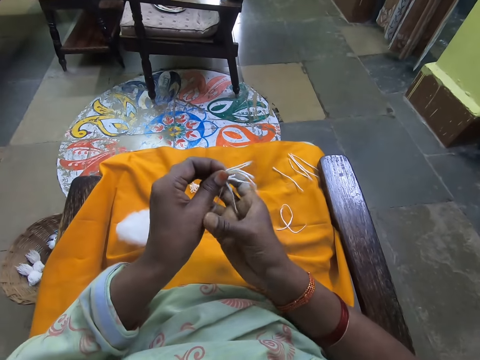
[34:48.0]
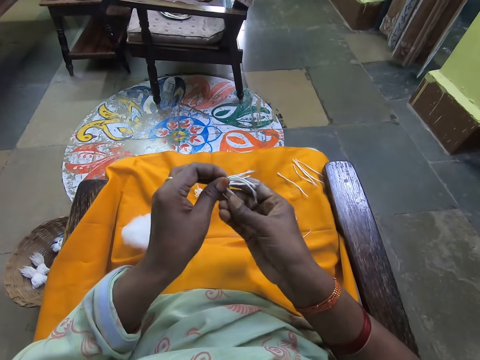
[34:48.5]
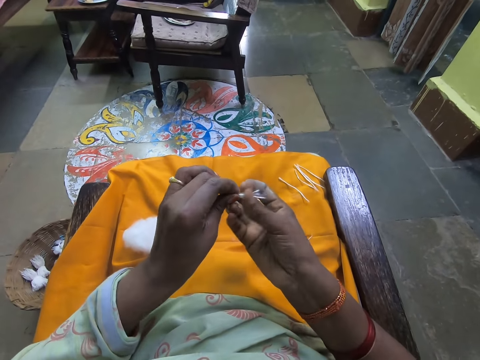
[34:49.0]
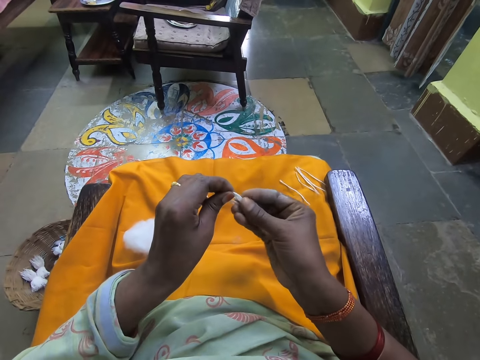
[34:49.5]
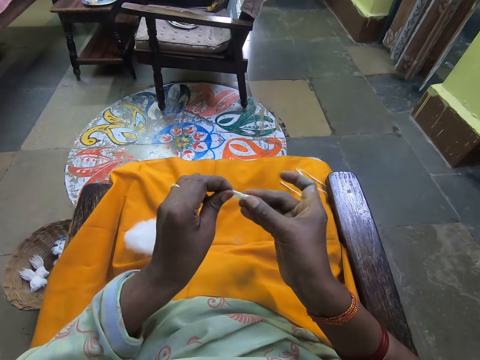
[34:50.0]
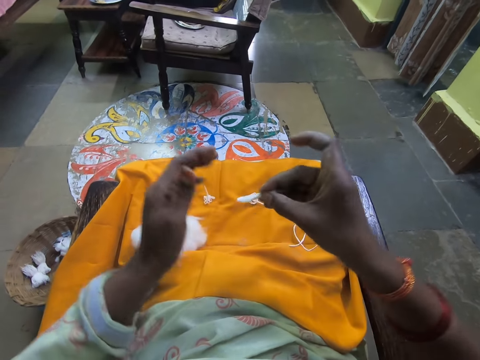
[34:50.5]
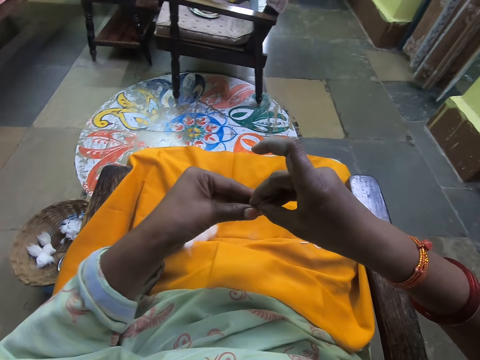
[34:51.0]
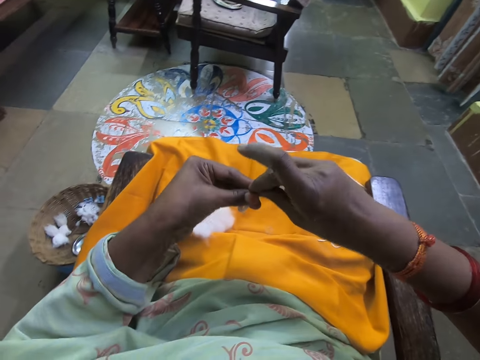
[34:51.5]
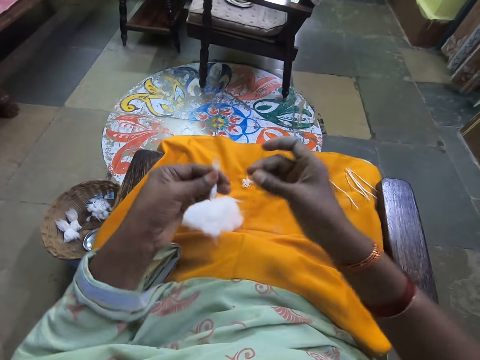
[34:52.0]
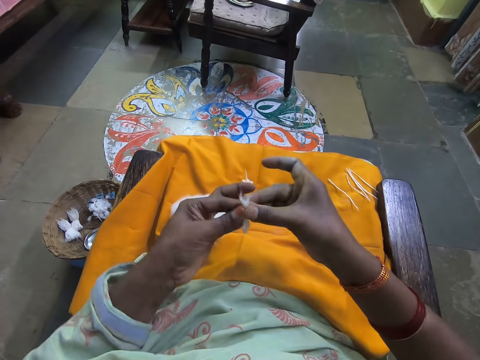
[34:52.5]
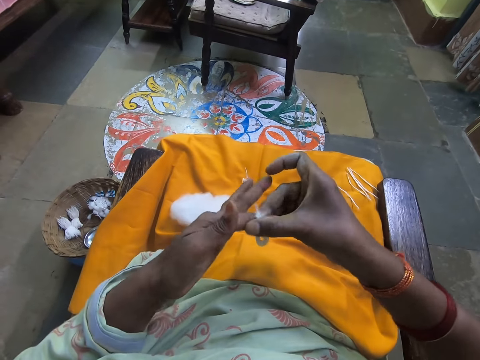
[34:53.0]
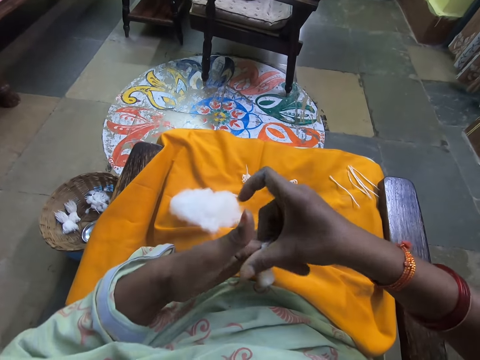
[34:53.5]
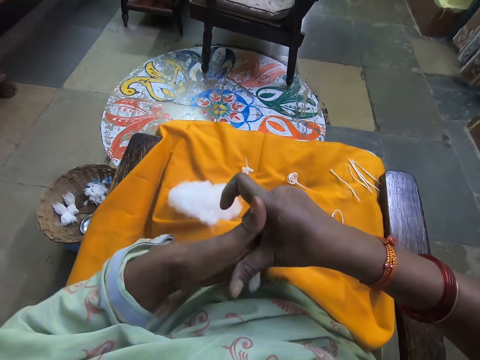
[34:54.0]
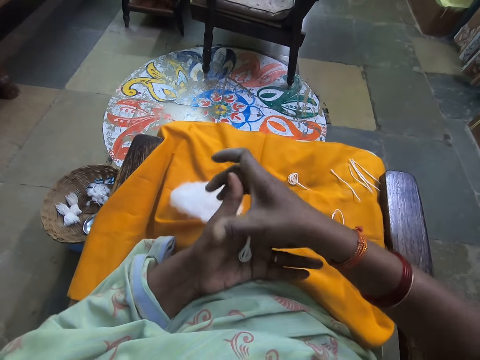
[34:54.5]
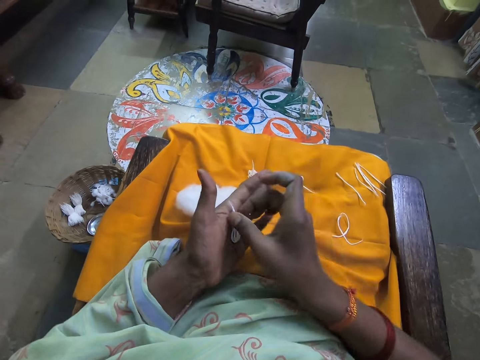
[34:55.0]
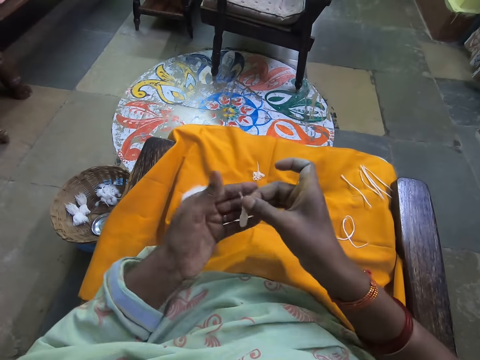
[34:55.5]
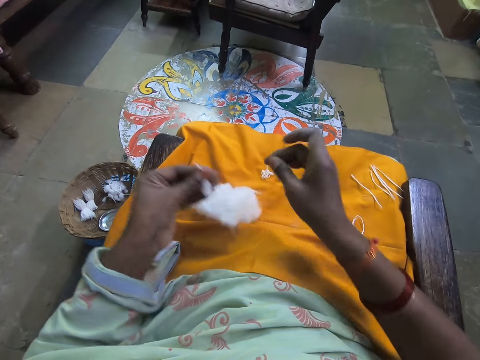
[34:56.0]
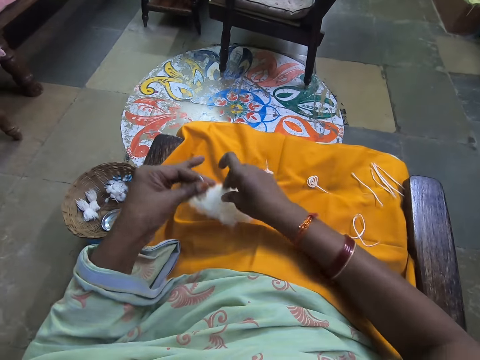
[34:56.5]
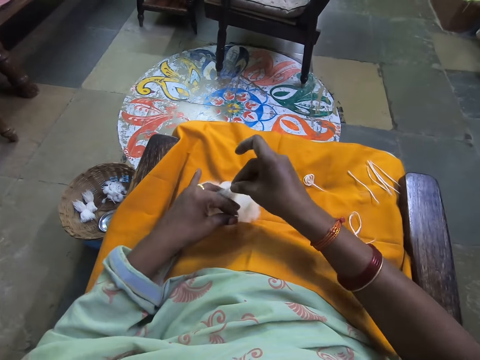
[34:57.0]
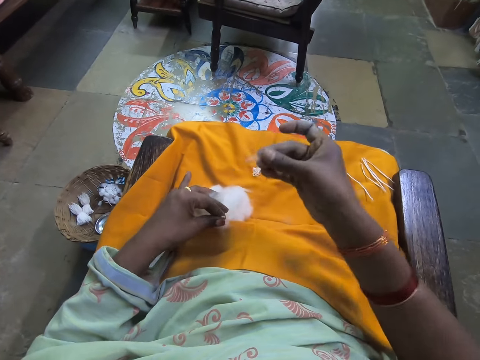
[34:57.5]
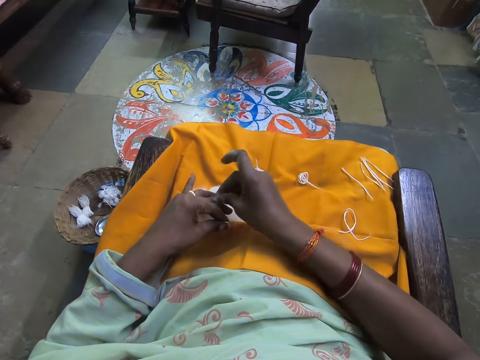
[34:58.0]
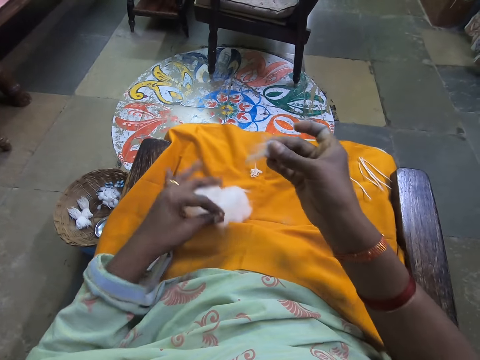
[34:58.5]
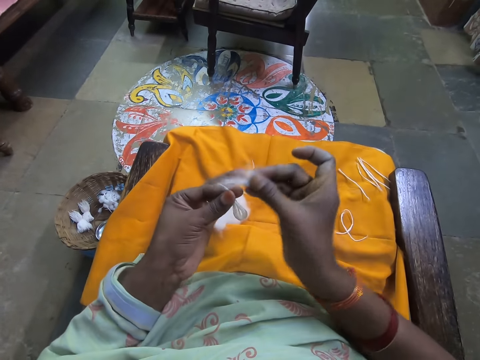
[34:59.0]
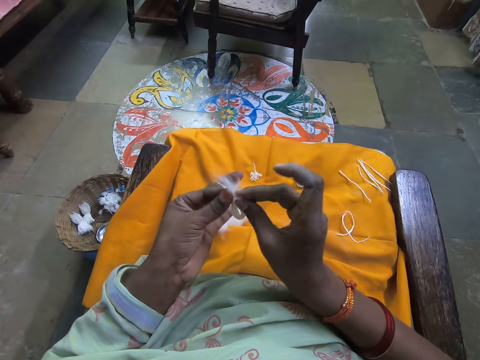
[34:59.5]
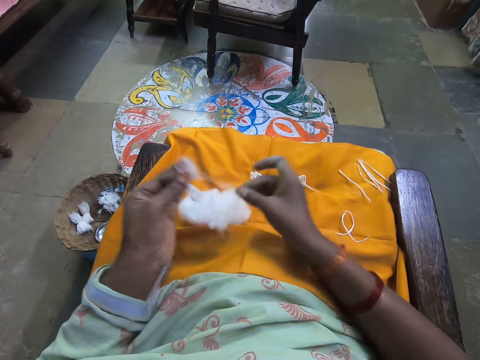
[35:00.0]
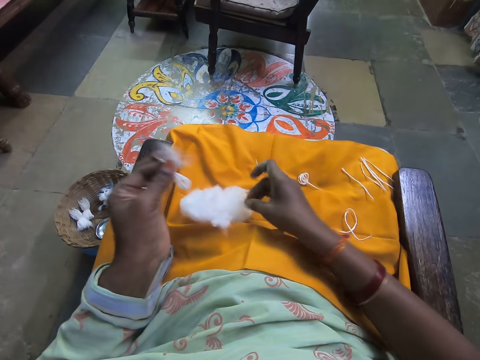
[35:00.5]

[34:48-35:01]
The camera wearer folds the four folded wool. She rolls threads. She scoops cotton. She cuts out a piece of wool from the bundle of wool on the yellow cloth with her right hand.

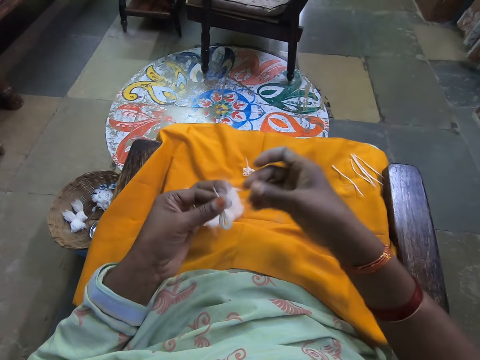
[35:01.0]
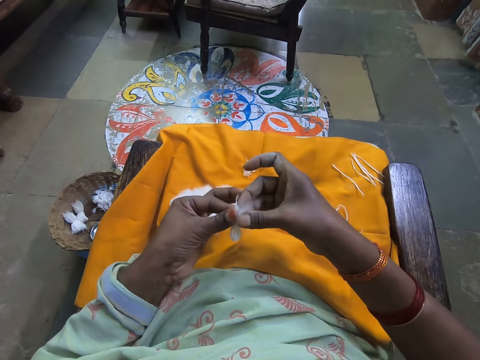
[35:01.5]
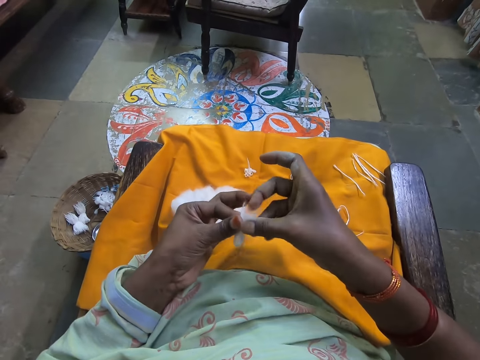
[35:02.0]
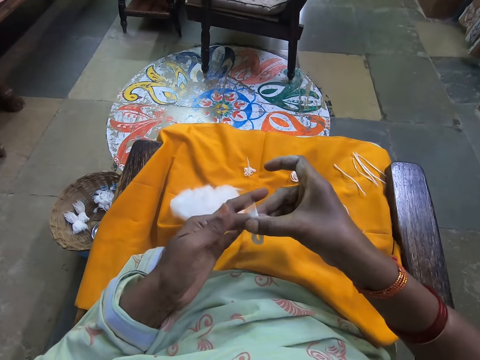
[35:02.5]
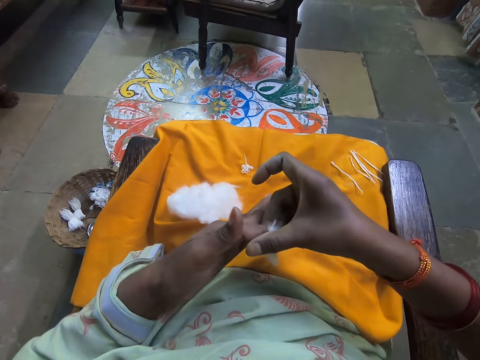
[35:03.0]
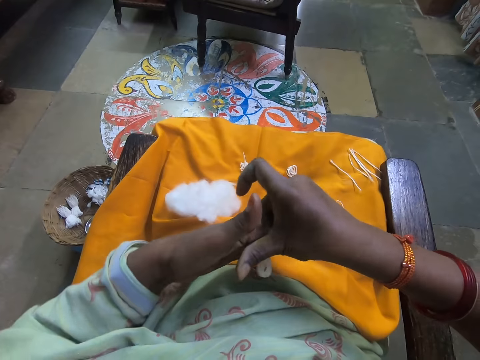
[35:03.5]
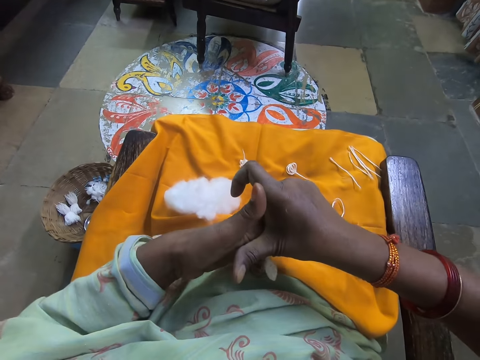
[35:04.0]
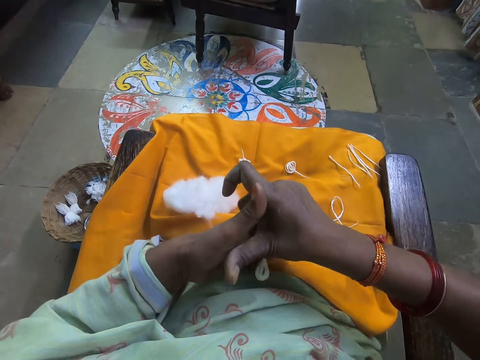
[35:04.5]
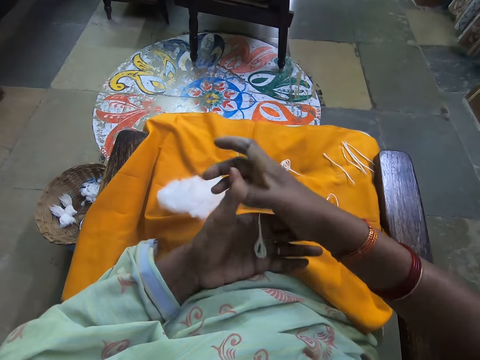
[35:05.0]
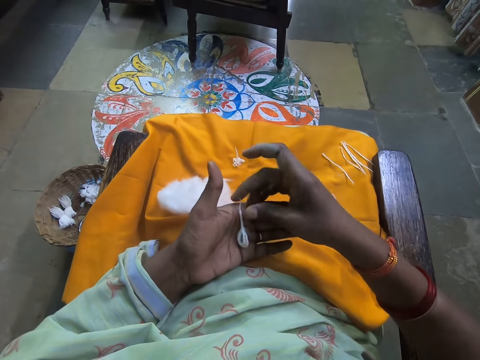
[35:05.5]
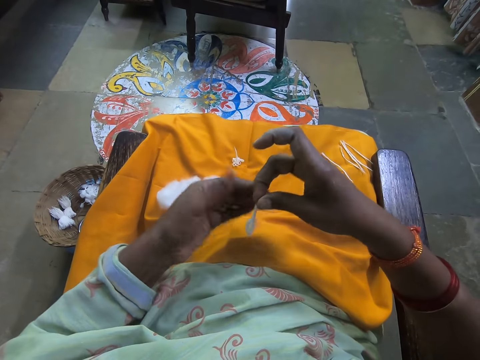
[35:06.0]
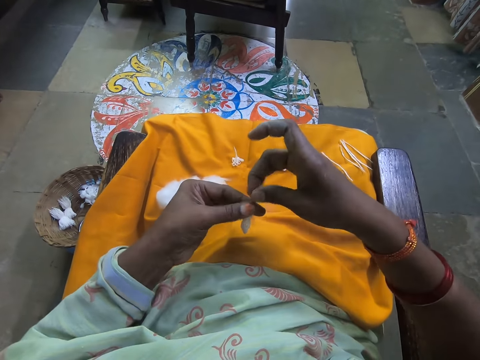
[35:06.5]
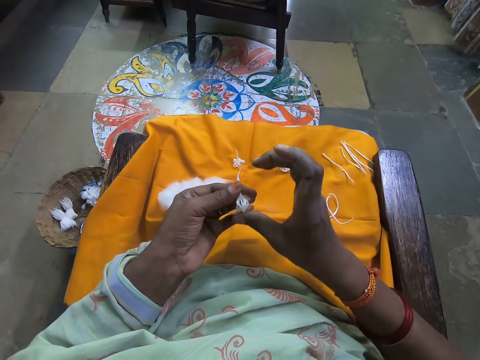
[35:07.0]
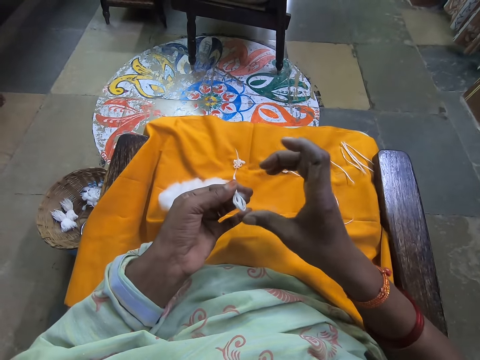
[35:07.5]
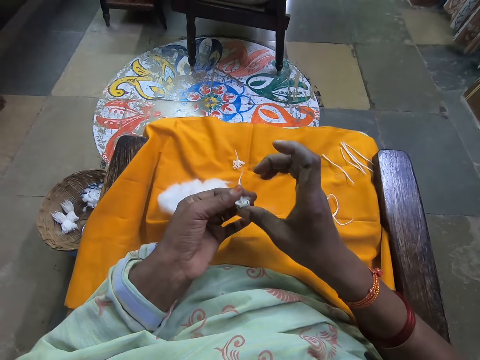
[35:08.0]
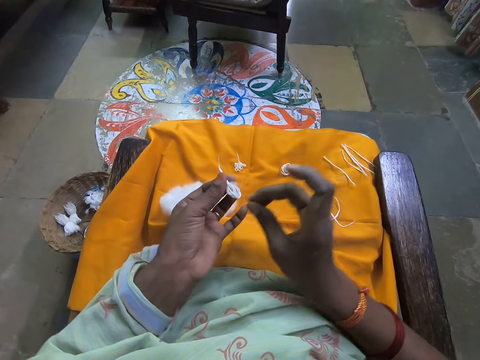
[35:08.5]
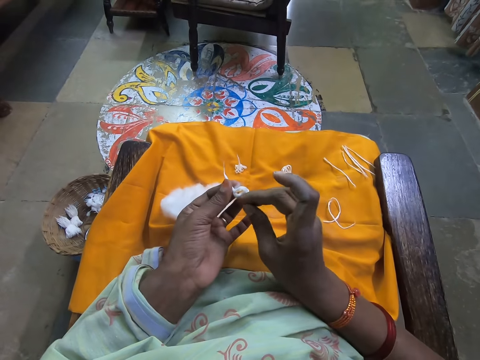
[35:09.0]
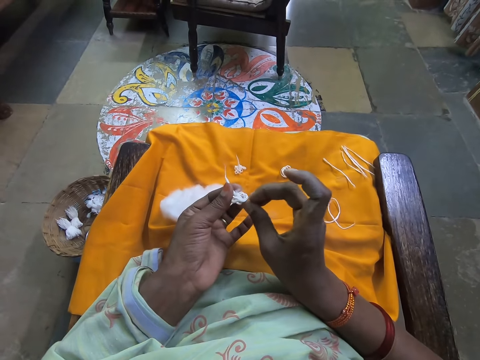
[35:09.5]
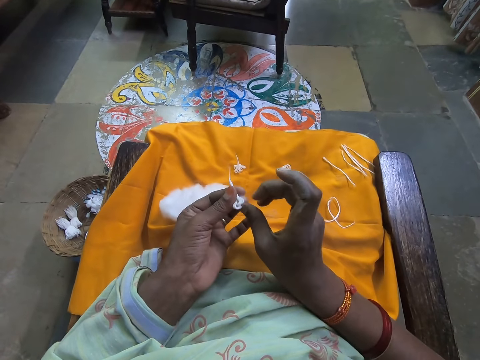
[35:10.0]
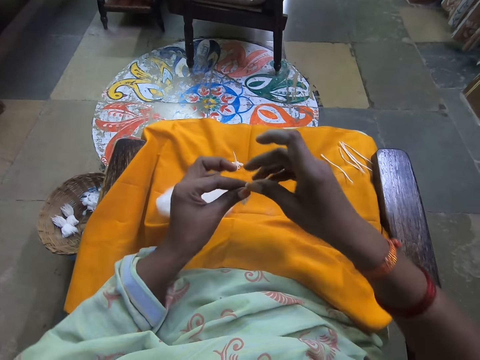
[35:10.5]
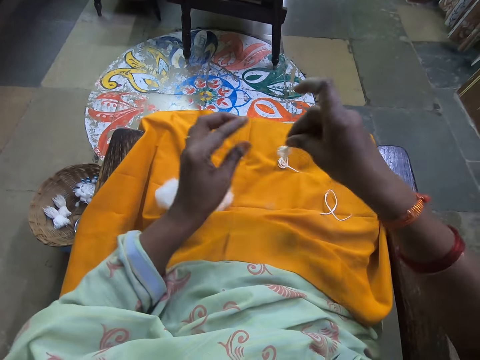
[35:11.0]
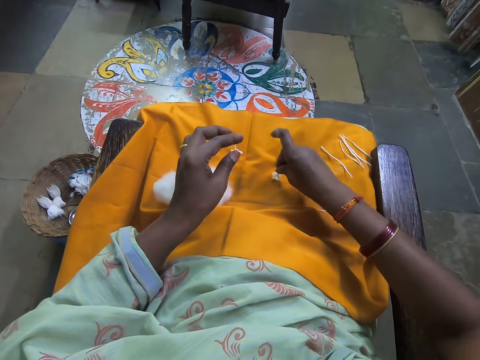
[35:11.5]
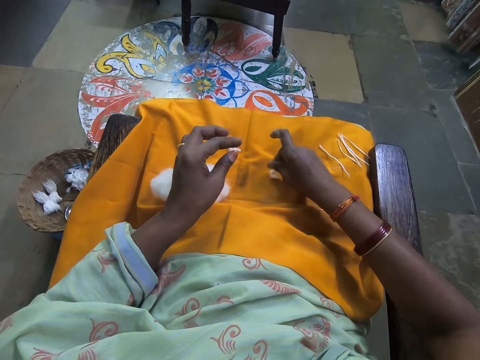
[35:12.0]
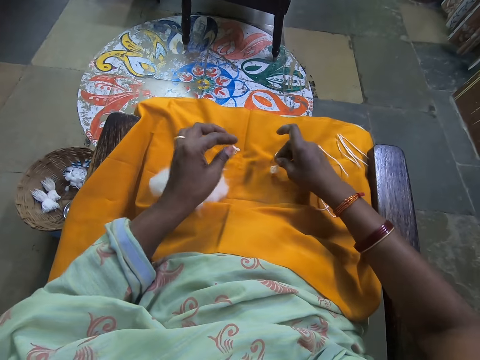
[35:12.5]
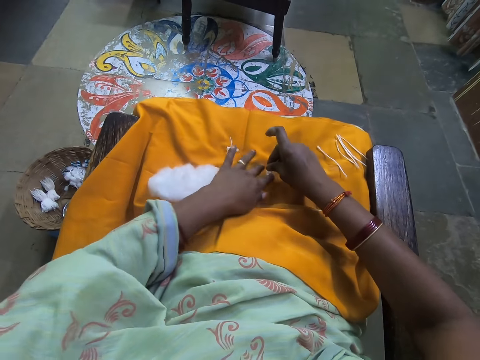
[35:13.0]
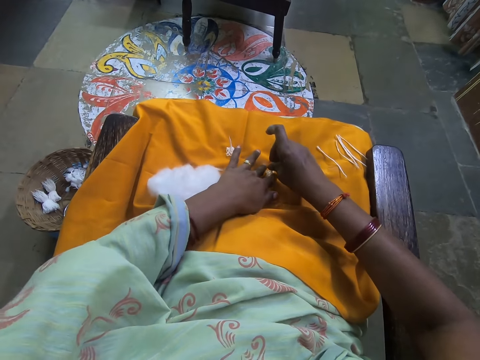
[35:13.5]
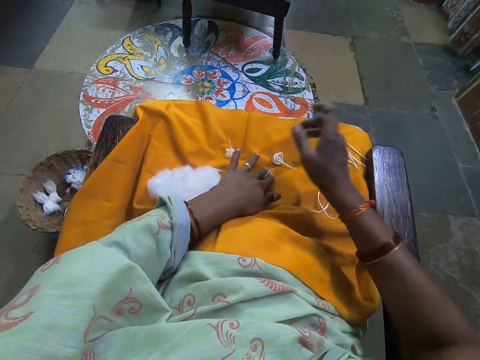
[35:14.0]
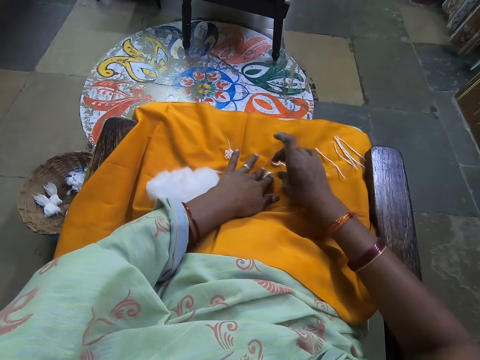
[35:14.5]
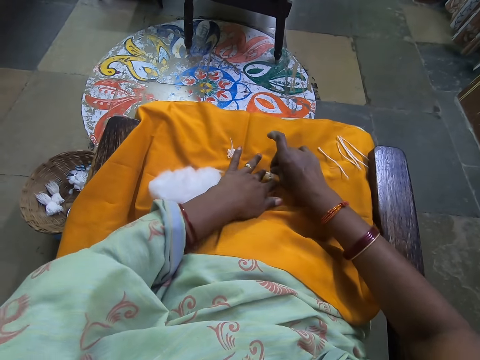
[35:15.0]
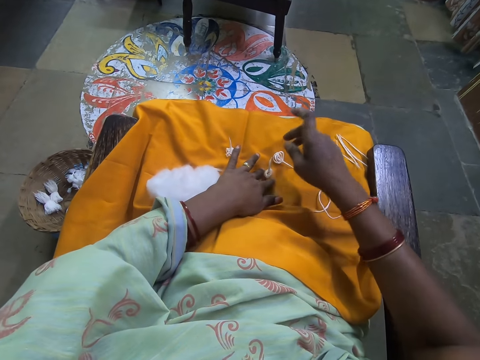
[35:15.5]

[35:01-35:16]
The camera wearer rolls cotton. She folds the cut-out wool and four folded wool together. She touches the four folded wool with her right hand. She arranges threads. She places the four folded wool on the yellow cloth.
